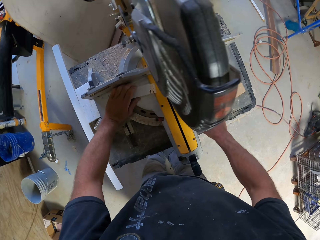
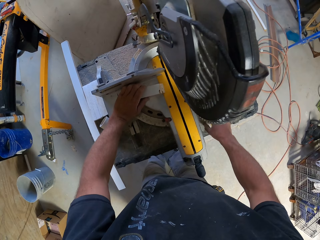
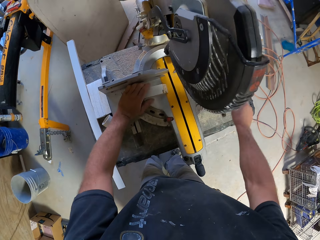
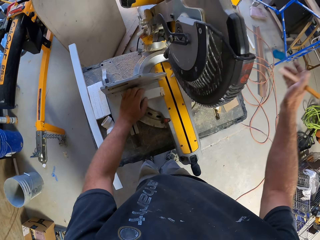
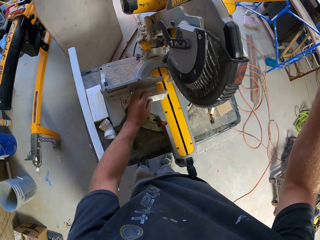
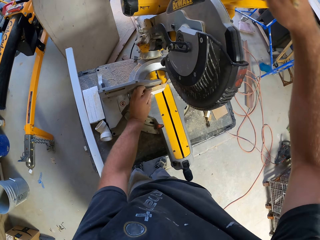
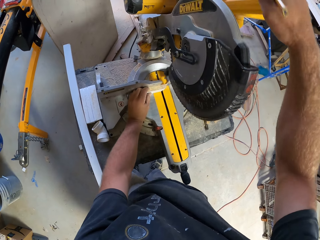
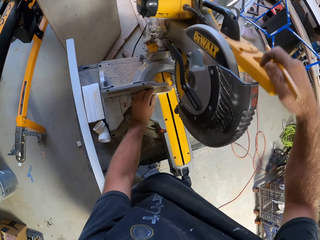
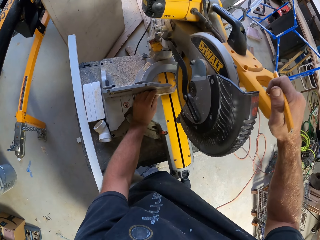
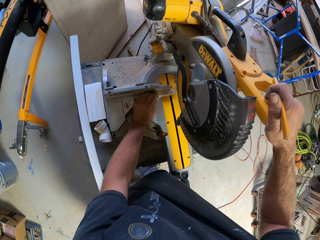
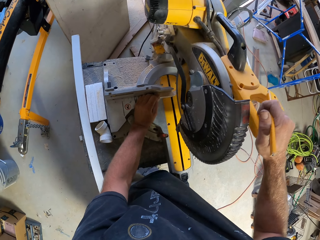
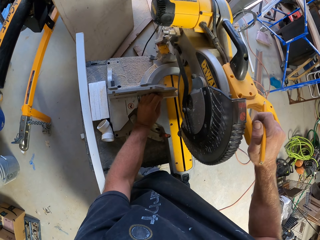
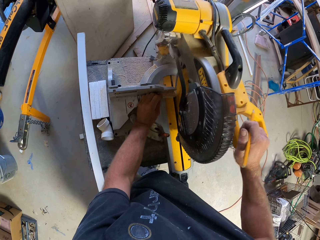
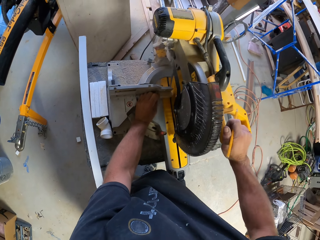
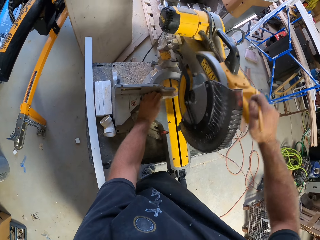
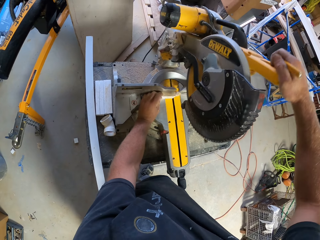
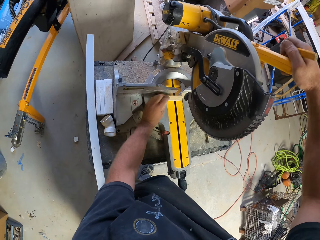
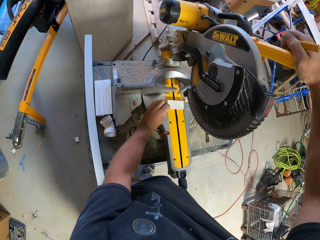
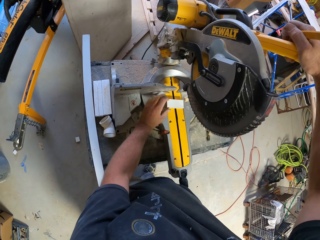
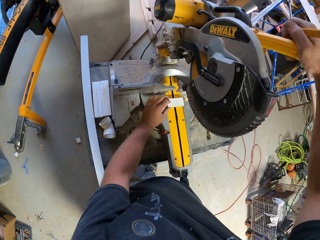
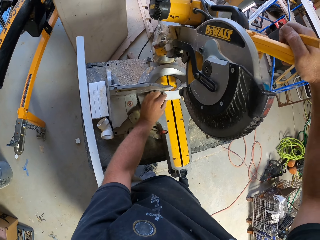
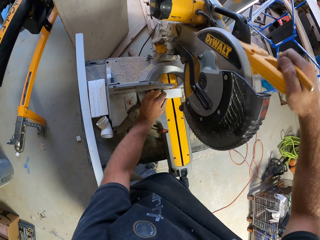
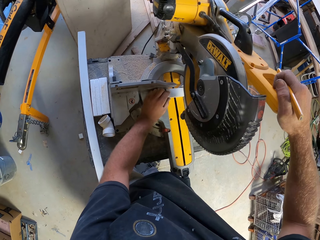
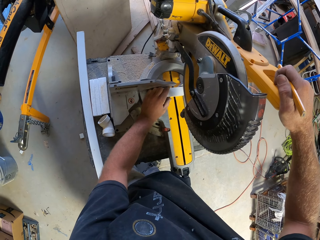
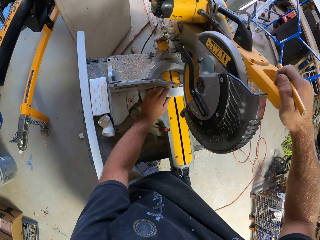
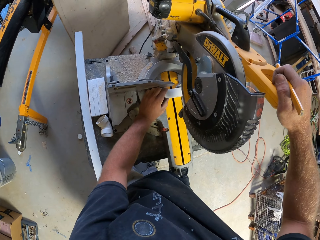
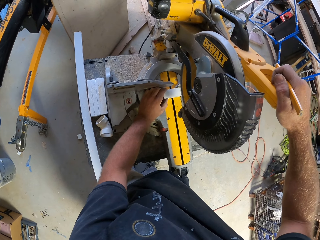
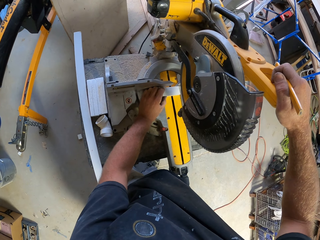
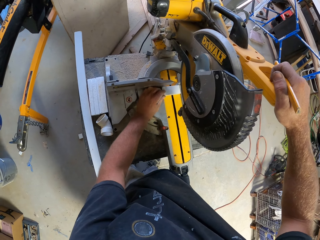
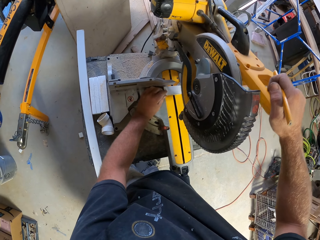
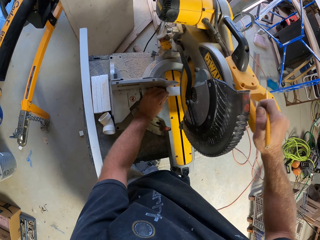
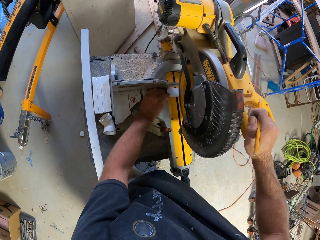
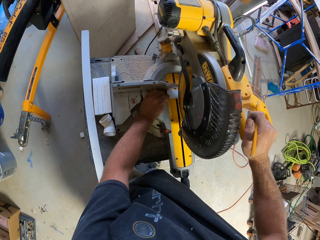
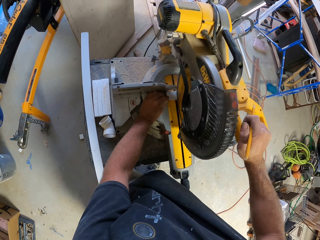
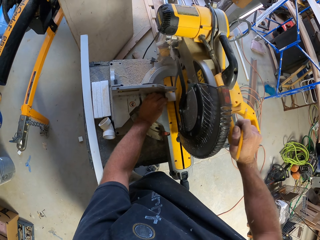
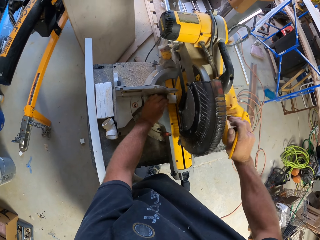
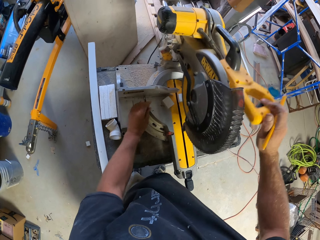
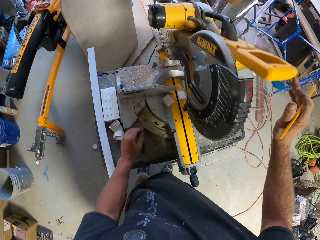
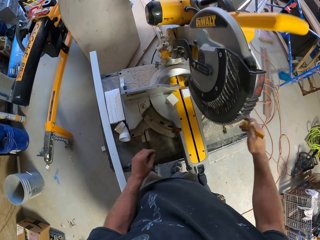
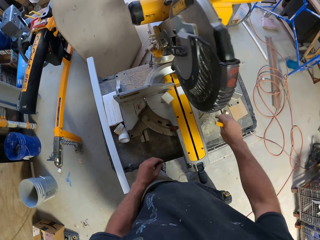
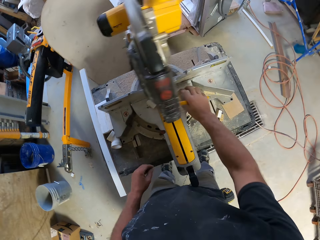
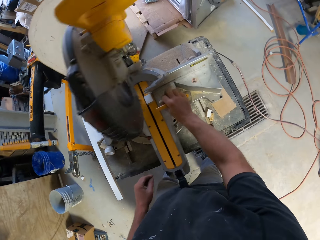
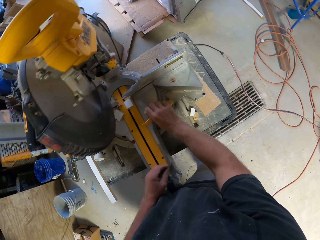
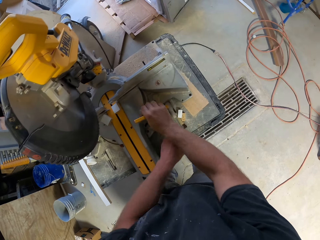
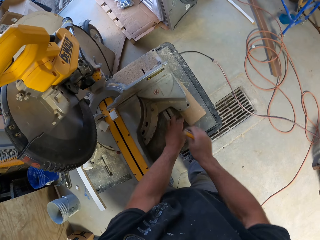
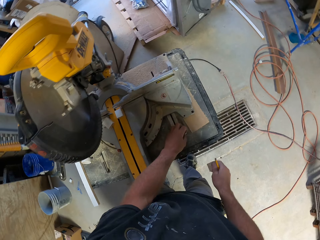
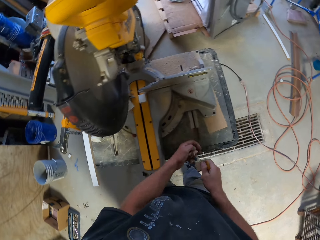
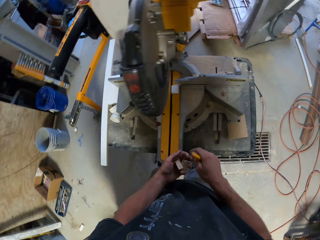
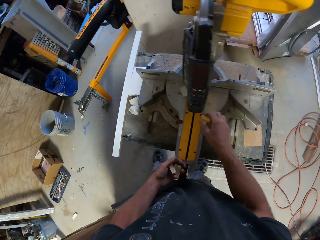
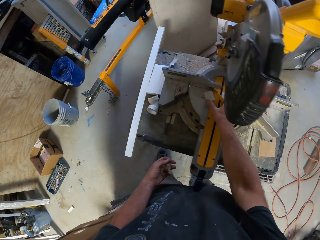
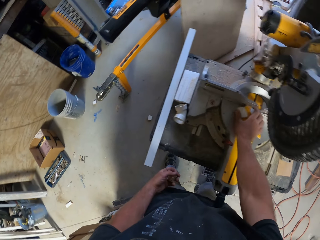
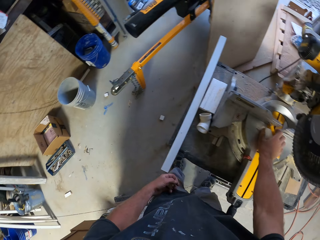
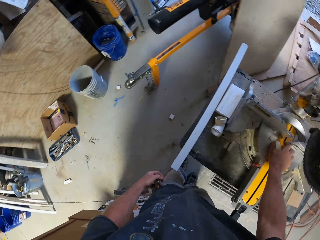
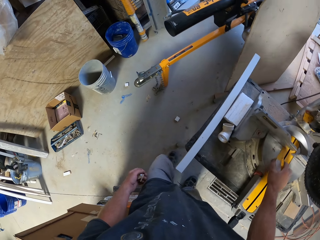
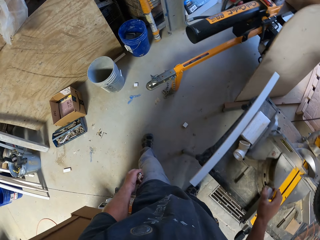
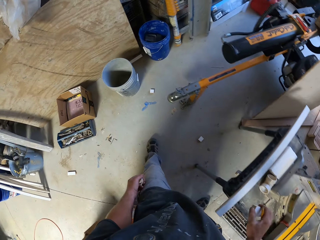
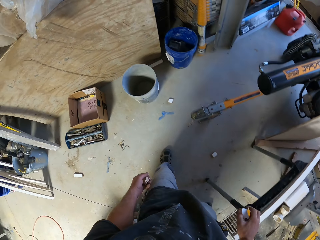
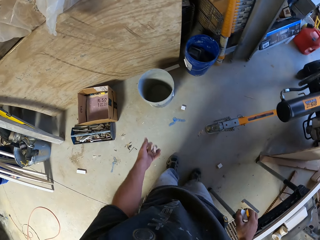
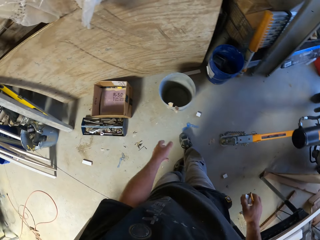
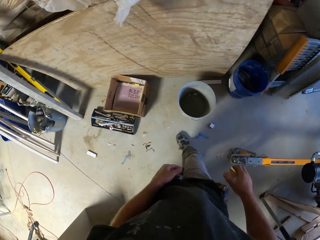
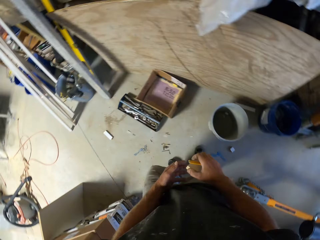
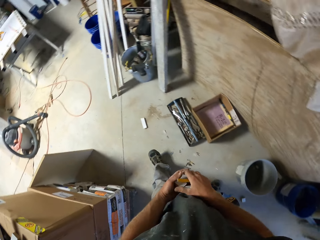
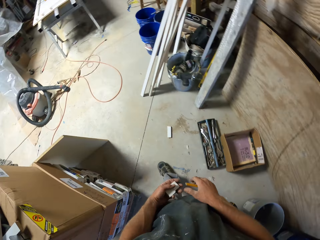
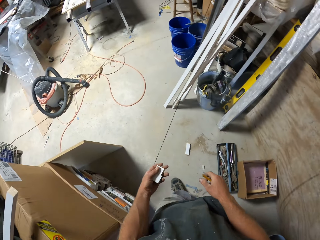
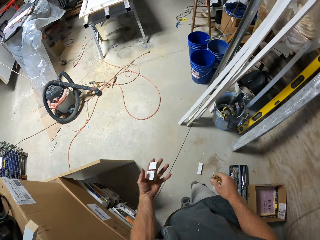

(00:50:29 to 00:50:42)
The camera wearer drops the piece of wood. They operate the dewalt wood cutter. They cut the piece of wood with the wood cutter. They pick up the piece of wood. They pick up pieces of wood. They pick up pieces of wood again. They walk in the room. They throw the pieces of wood in the trash.

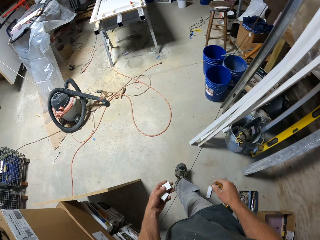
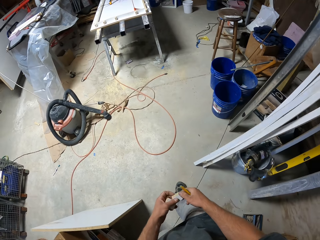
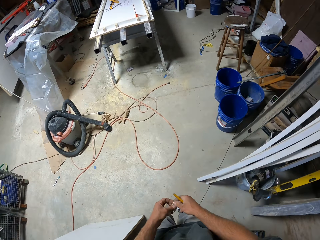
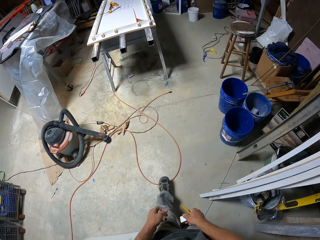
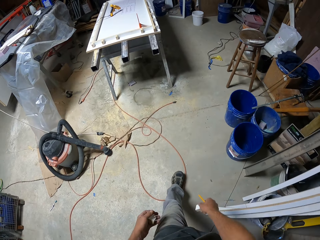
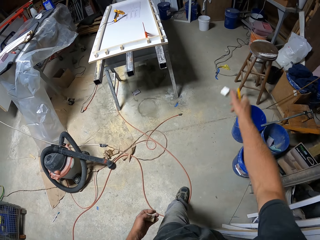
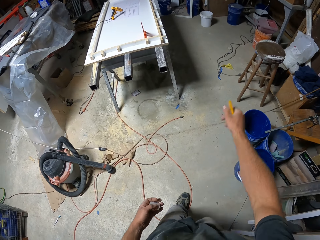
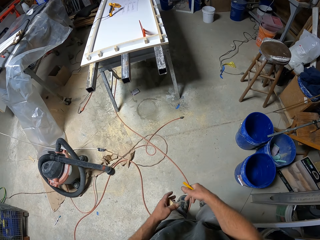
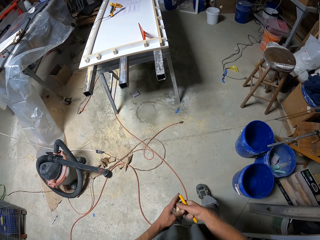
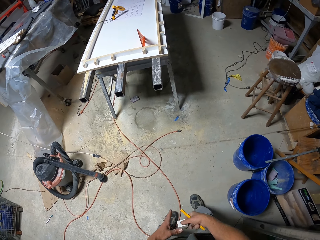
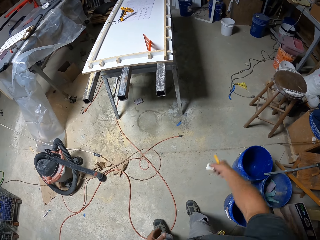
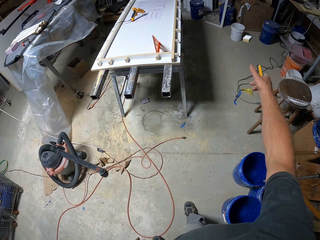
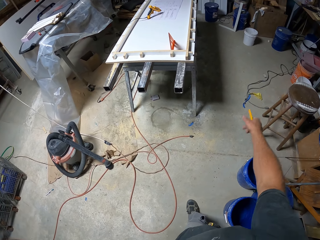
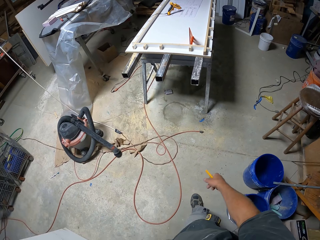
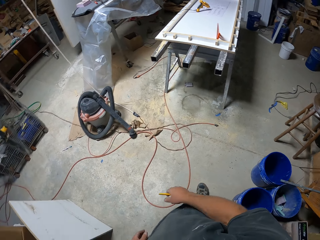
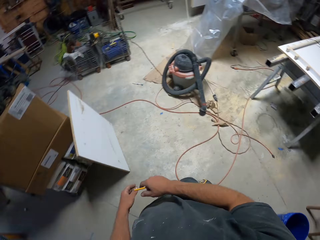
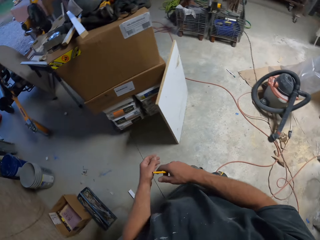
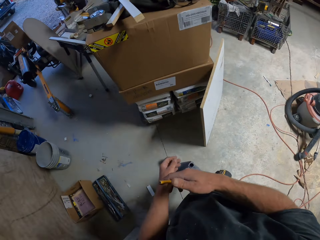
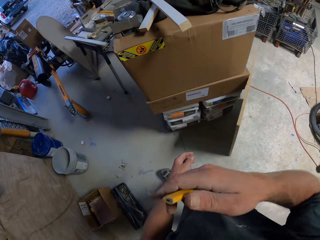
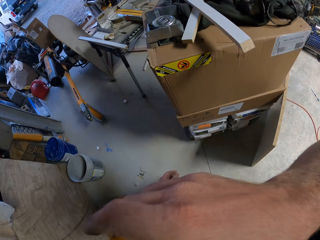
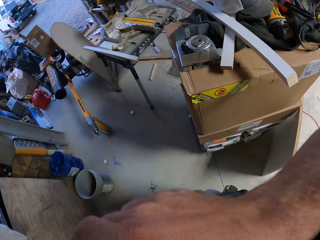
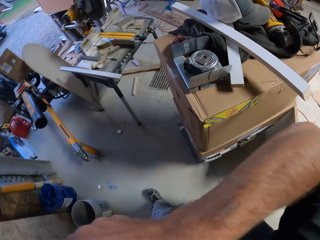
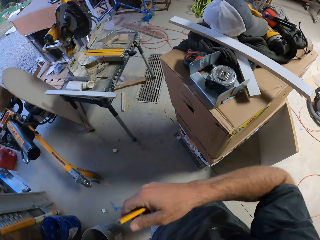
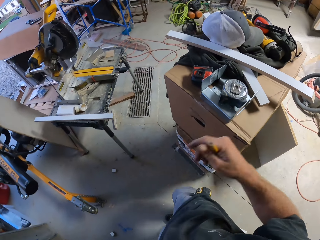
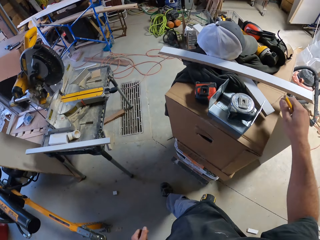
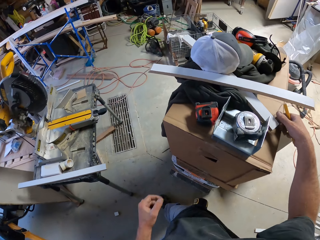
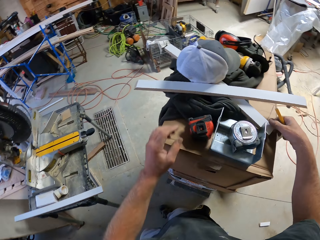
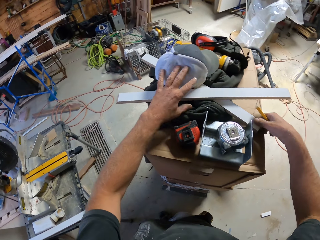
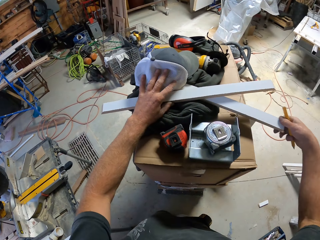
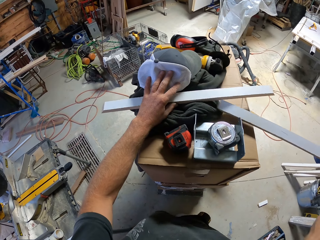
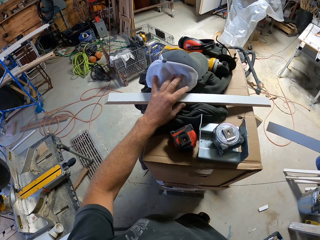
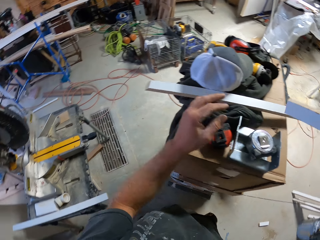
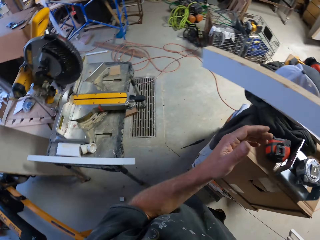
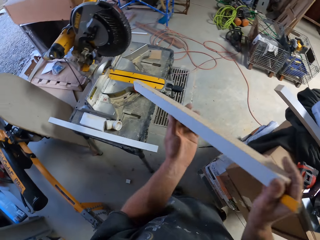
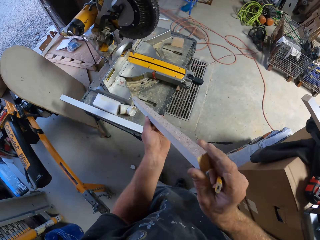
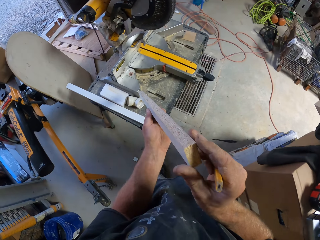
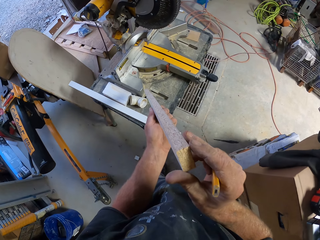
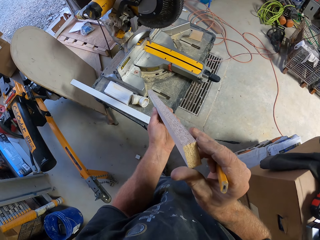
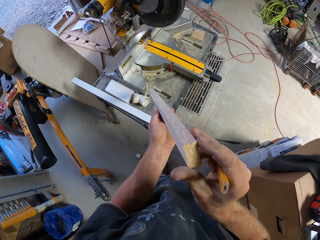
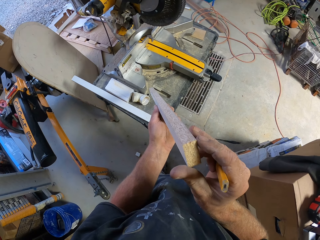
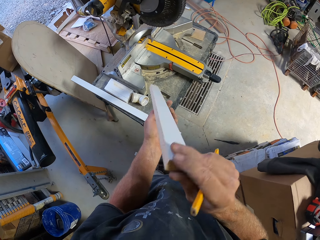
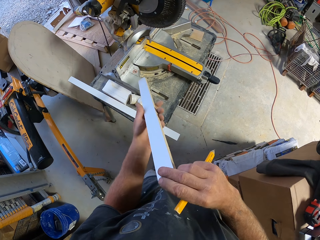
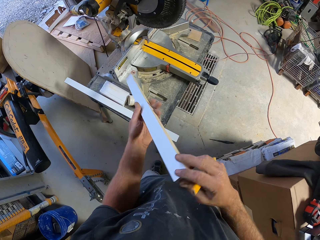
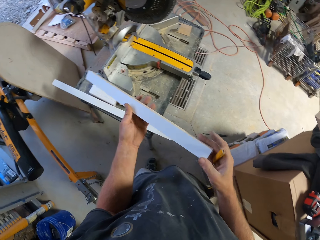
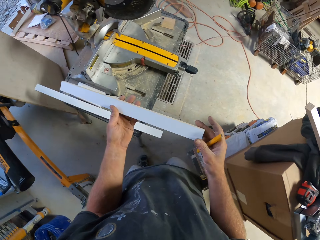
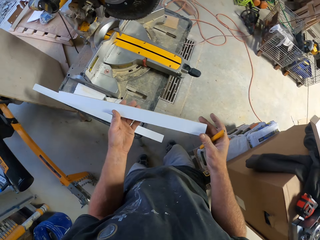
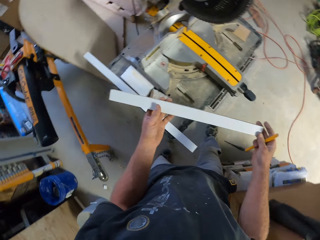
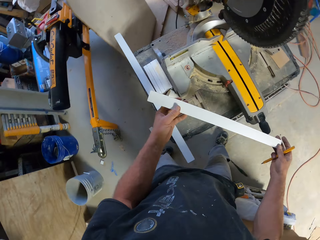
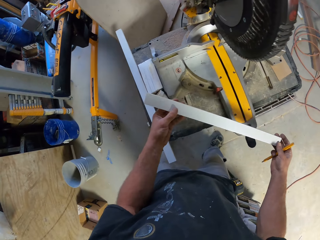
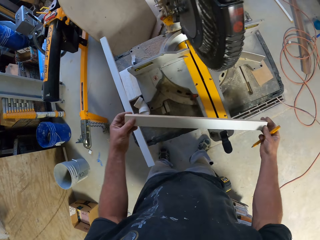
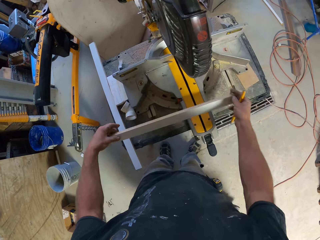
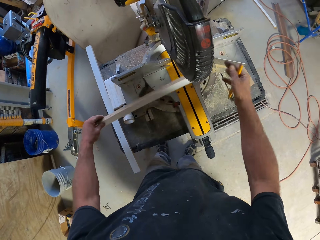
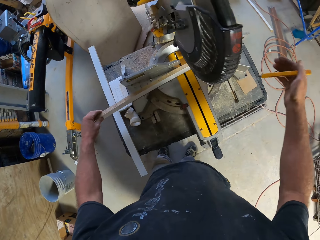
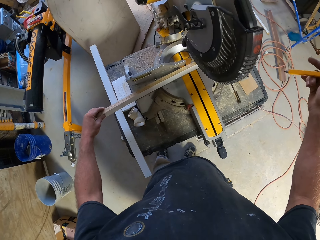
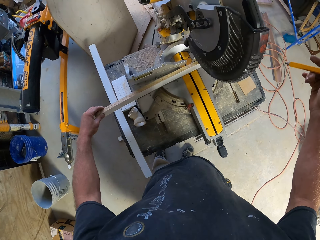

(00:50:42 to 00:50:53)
The camera wearer walks across the workshop. He throws the piece of wood in the bucket. He walks across the workshop. He touches part of his body. He picks up a piece of wood. He observes the piece of wood. He turns the piece of wood. He puts the piece of wood on the wood cutter.
